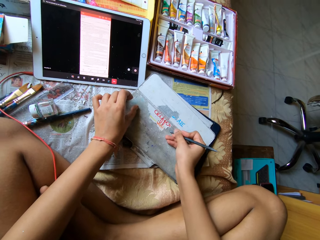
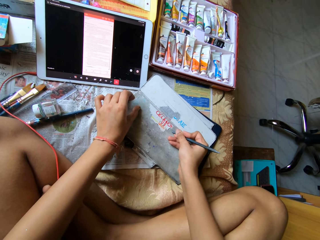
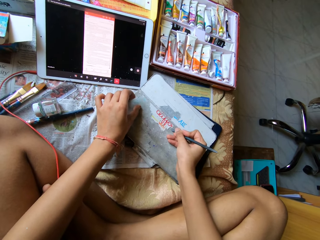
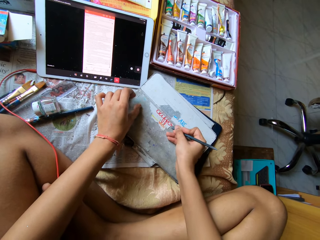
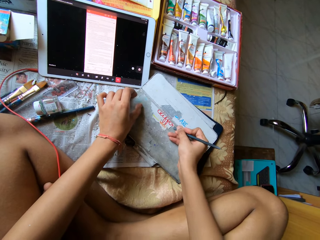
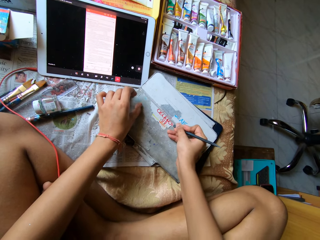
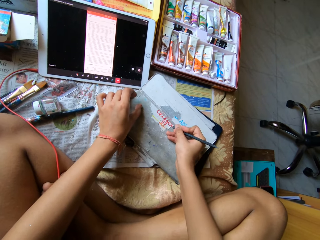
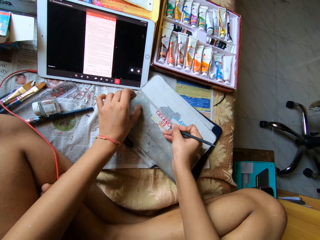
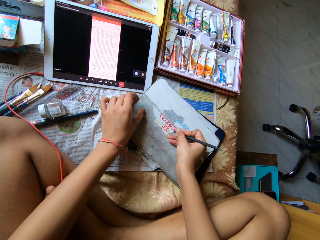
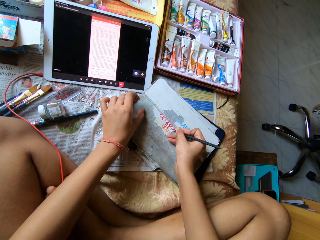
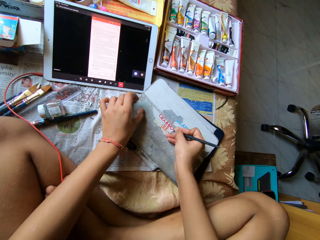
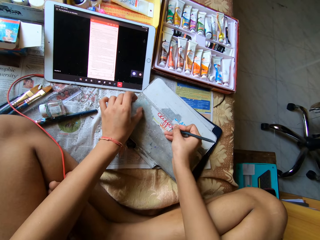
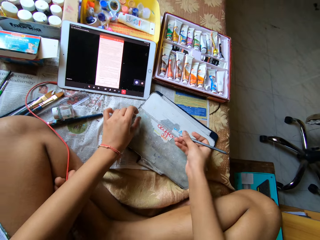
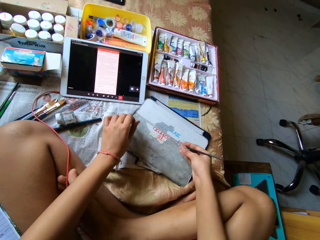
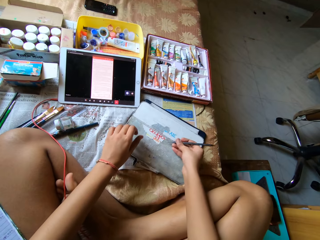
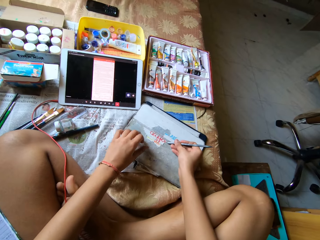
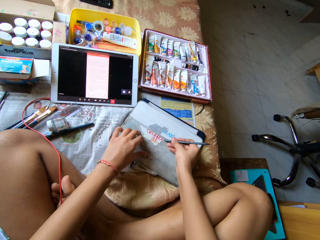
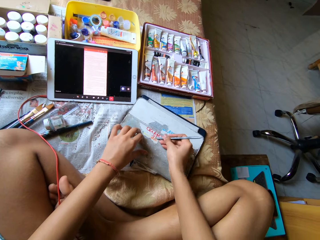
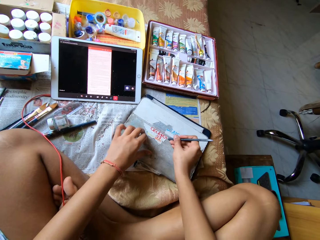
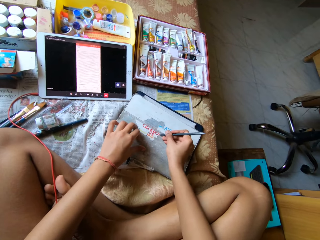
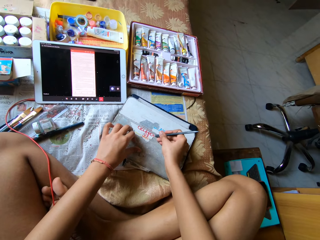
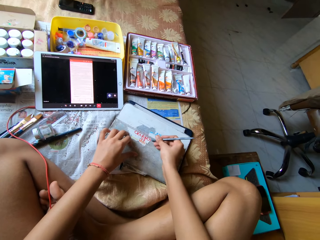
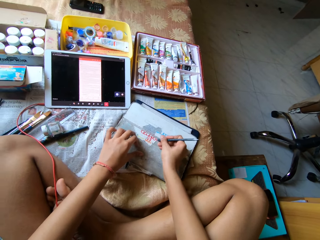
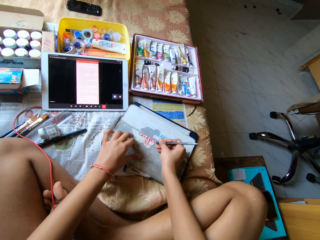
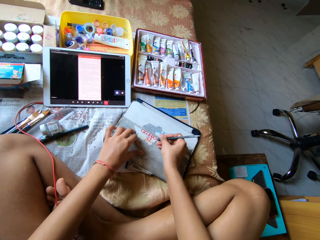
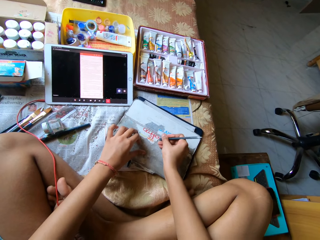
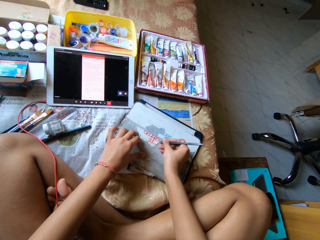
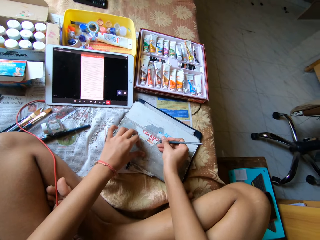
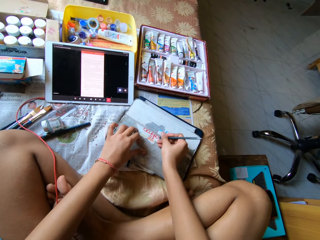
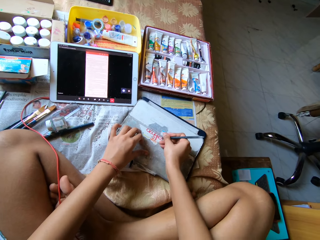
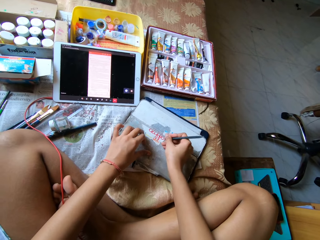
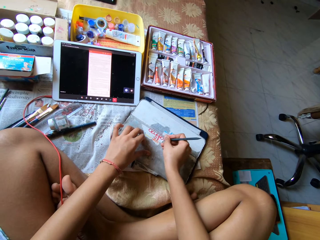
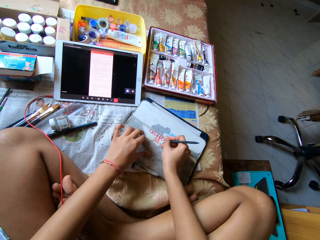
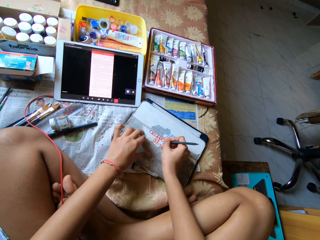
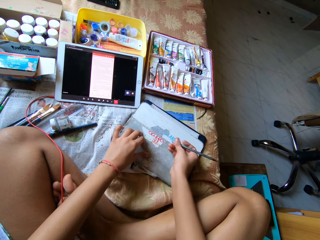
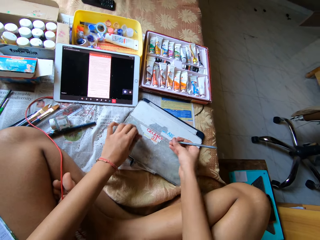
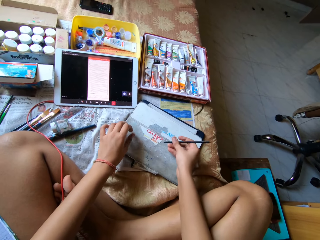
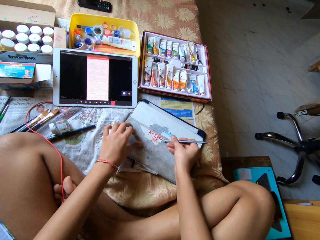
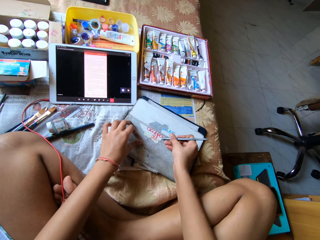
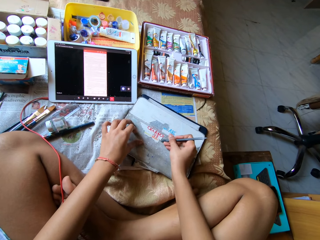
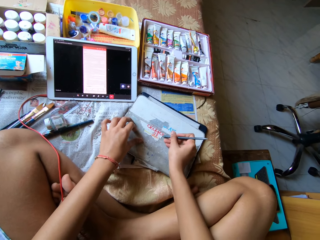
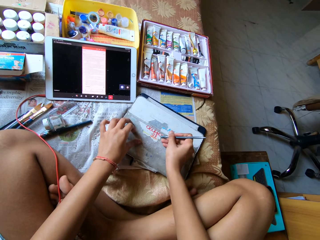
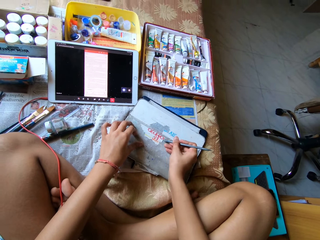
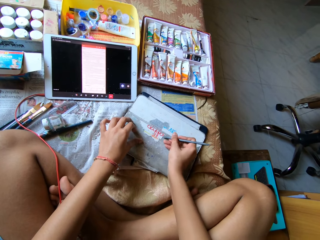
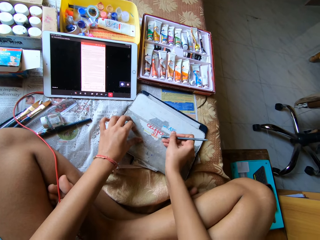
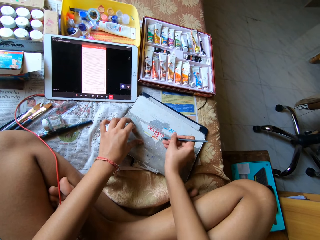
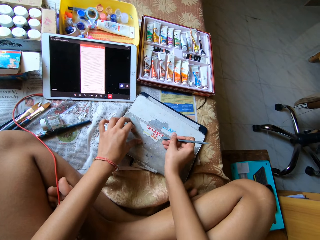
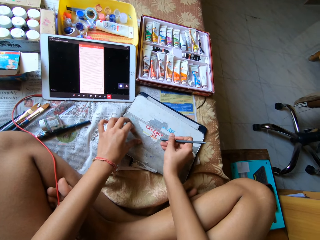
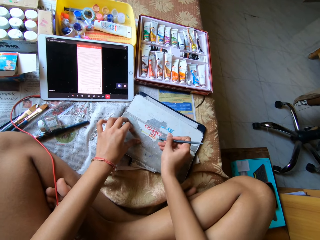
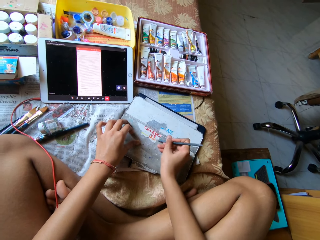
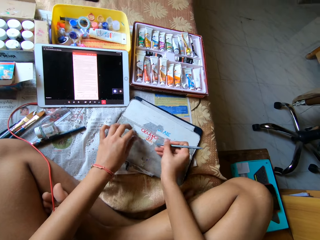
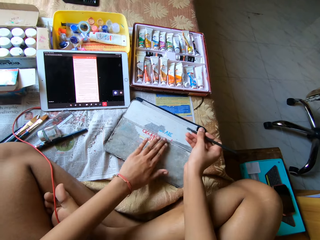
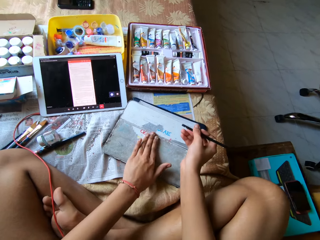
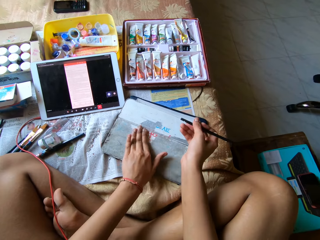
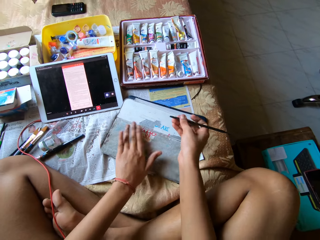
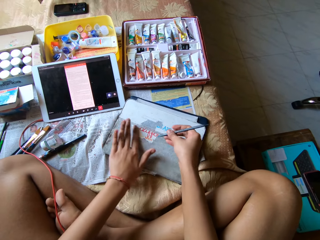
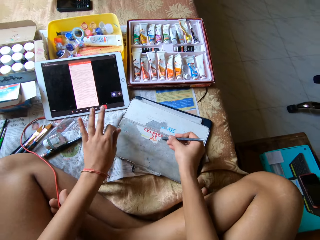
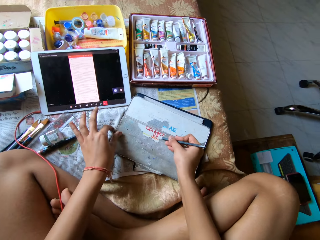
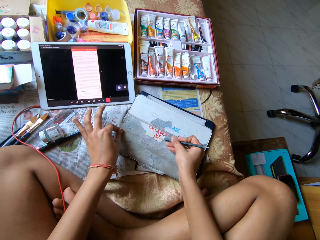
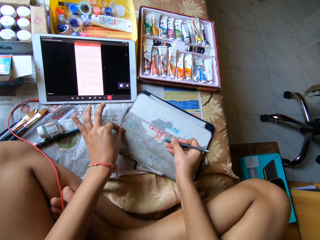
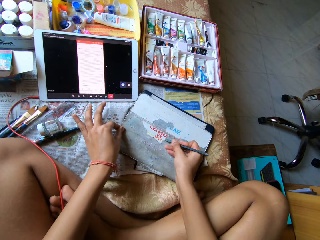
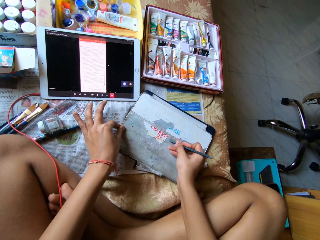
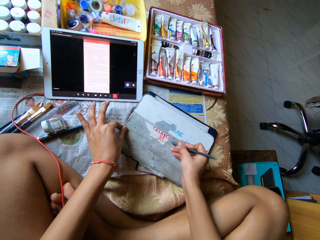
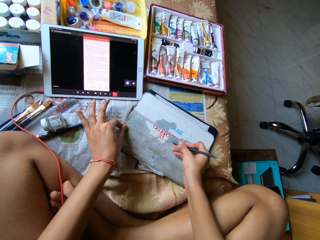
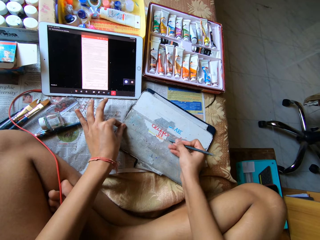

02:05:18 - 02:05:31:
The camera wearer scratches the paper. She scratches the paper repeatedly. She wipes the tablet case with her left hand. She scrapes paper off the tablet case with the scraper pen in her right hand.

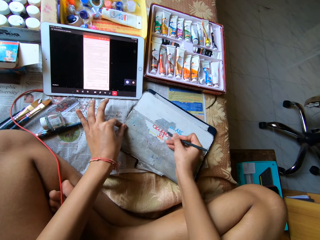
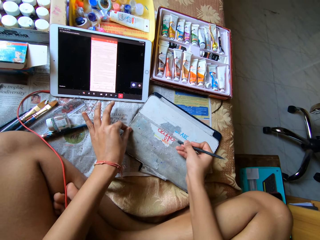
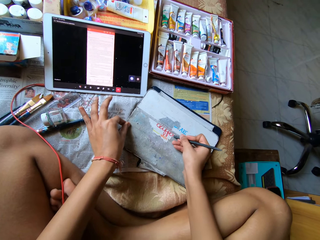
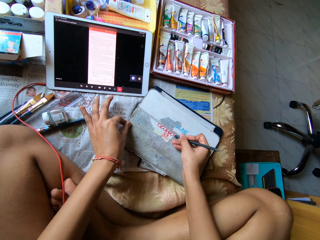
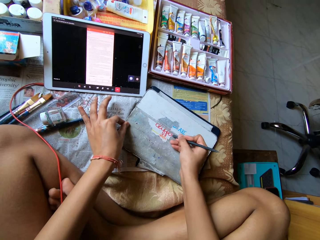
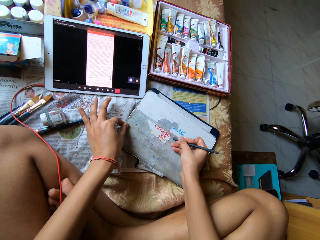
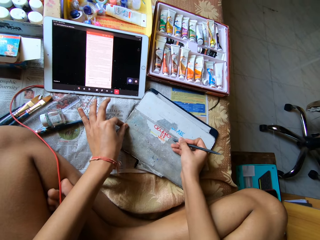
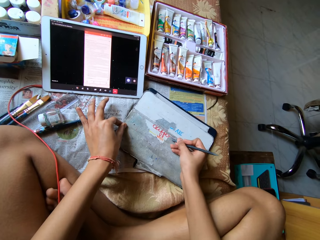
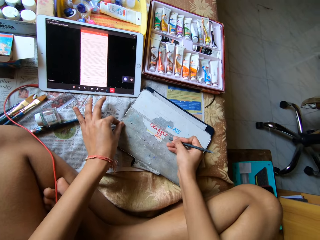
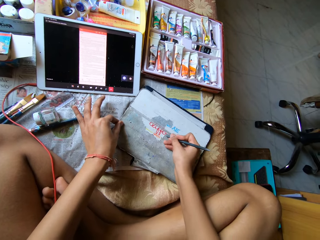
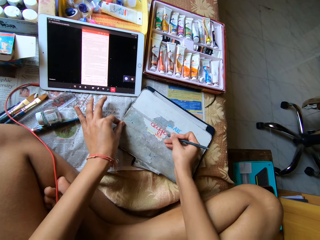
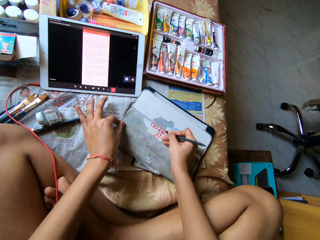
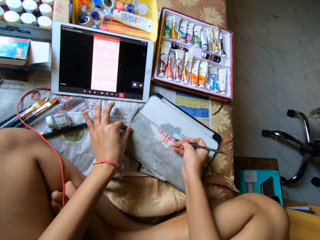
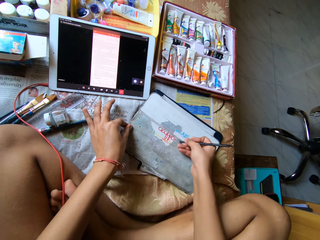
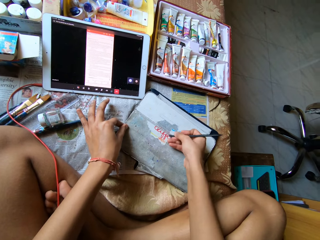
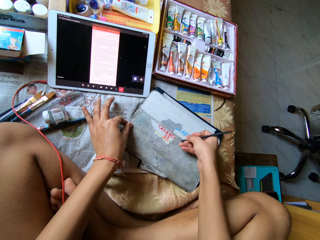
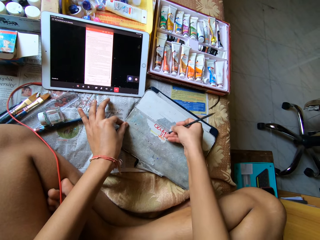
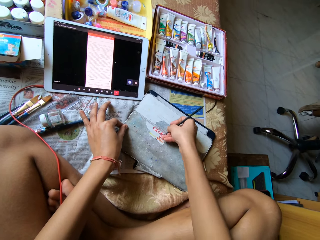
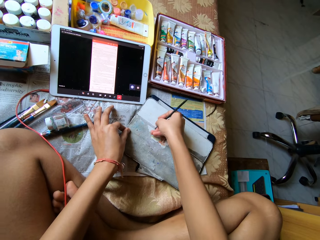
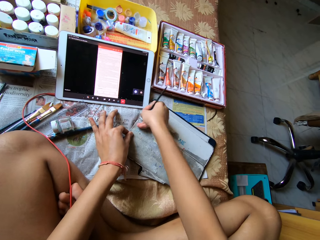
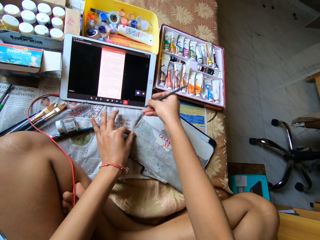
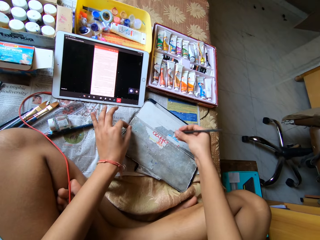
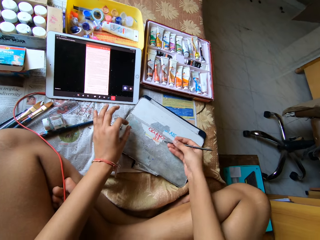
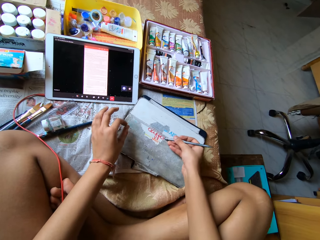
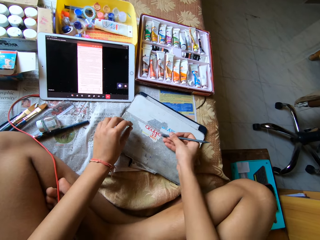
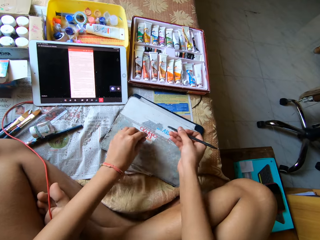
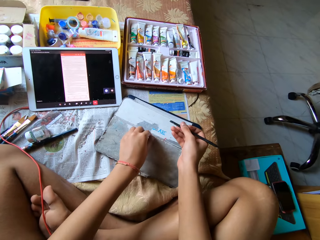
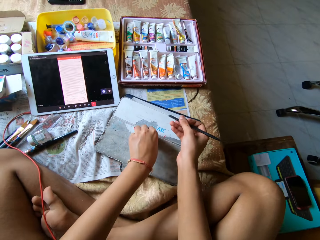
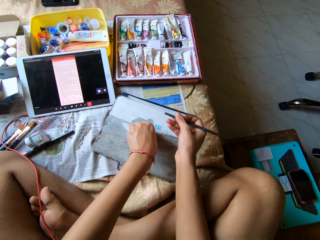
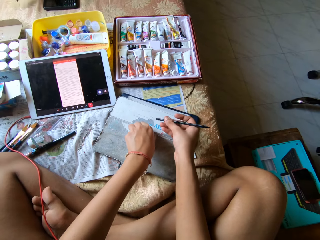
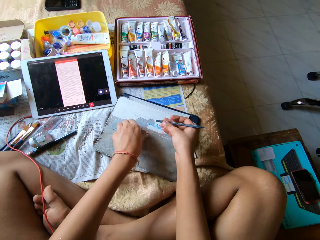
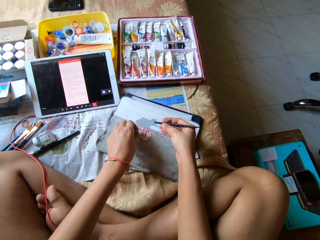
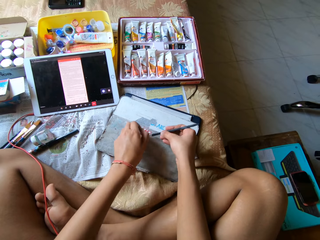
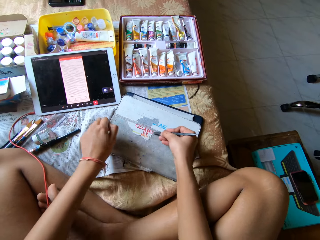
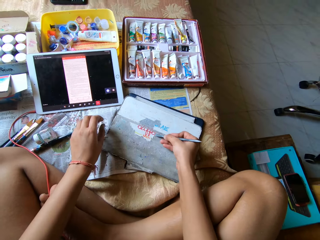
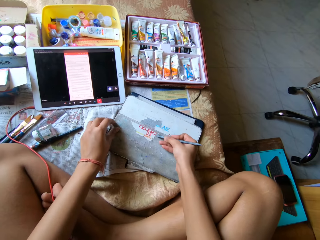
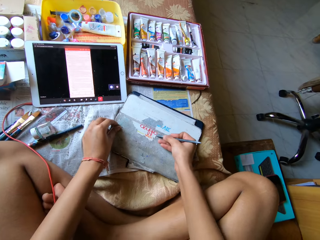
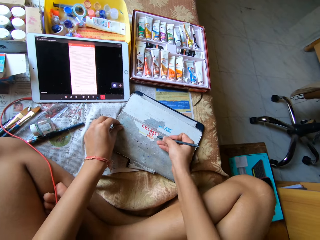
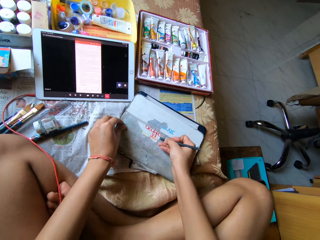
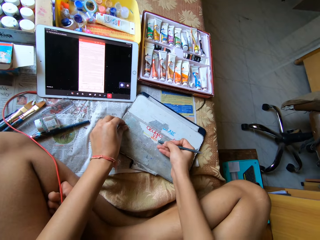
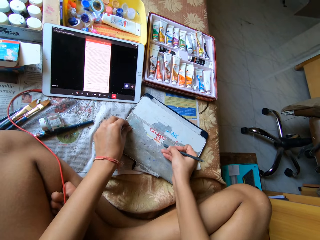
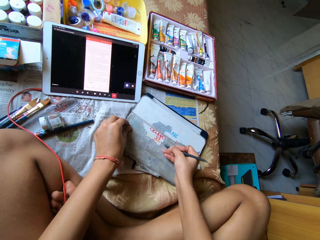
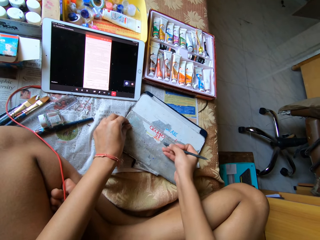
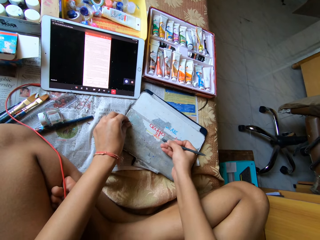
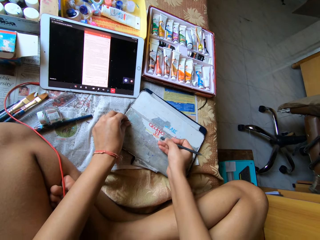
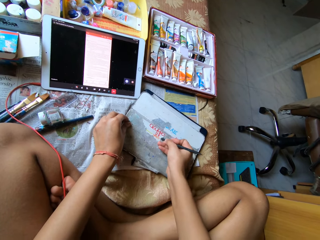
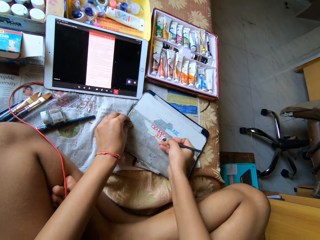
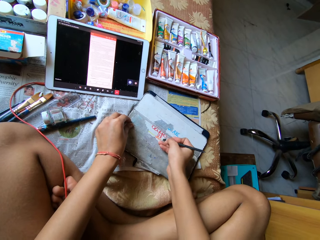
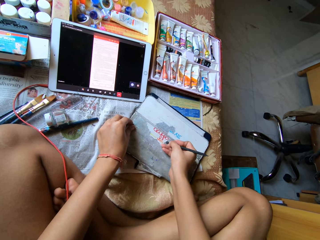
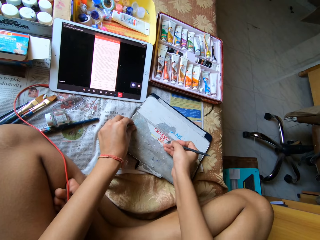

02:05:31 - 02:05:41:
The camera wearer scratches the paper. She scratches the paper again. She pulls paper off the tablet case with her left hand. She scrapes paper off the tablet case with the scraper pen in her right hand. She scratches the paper.
